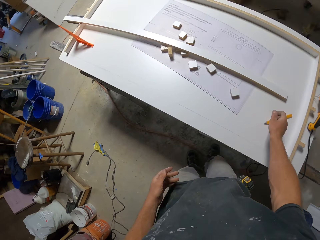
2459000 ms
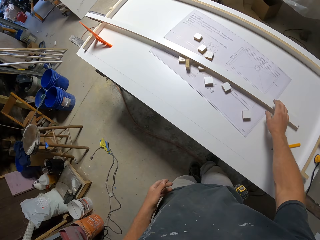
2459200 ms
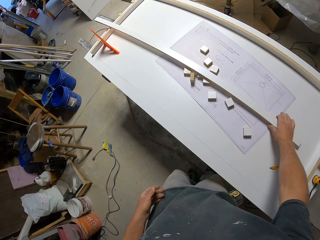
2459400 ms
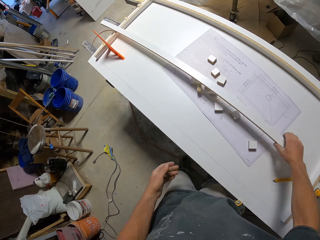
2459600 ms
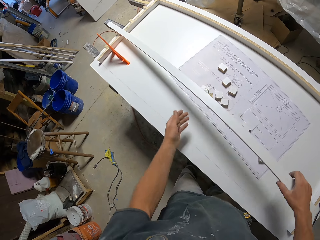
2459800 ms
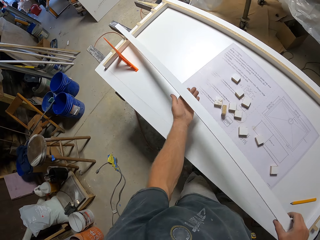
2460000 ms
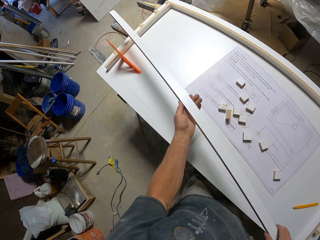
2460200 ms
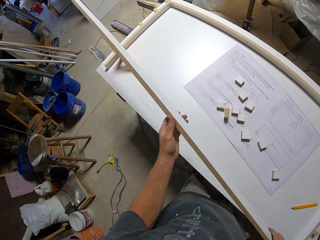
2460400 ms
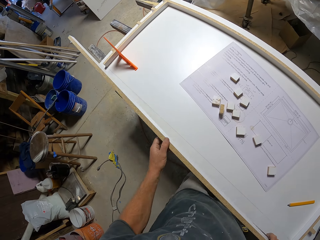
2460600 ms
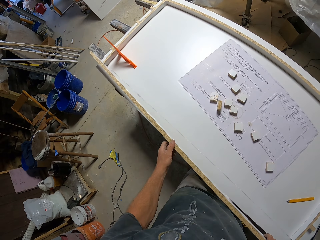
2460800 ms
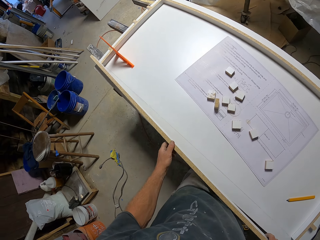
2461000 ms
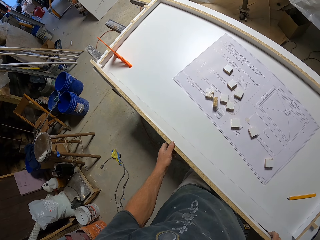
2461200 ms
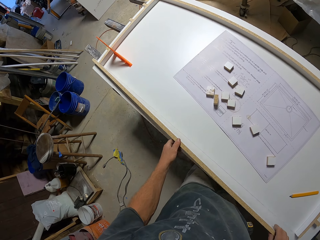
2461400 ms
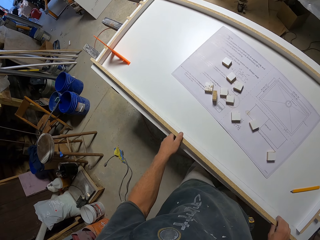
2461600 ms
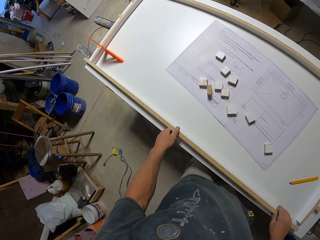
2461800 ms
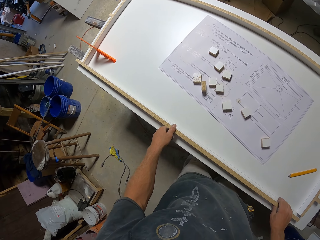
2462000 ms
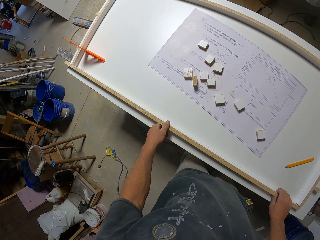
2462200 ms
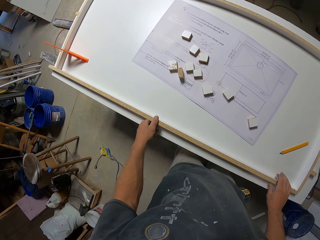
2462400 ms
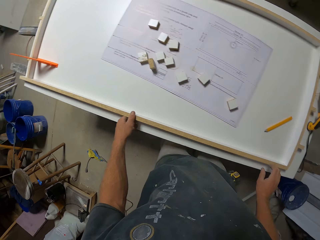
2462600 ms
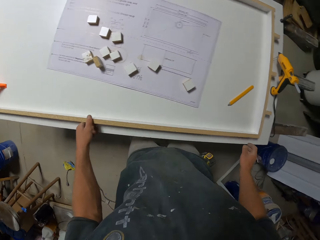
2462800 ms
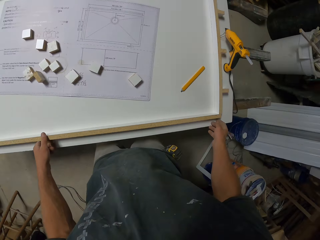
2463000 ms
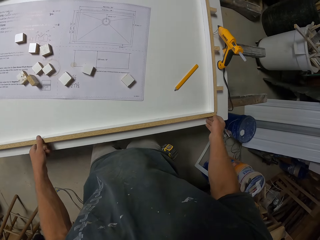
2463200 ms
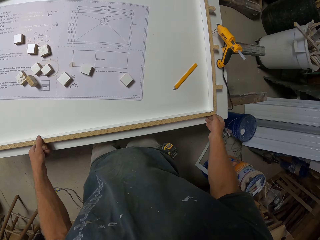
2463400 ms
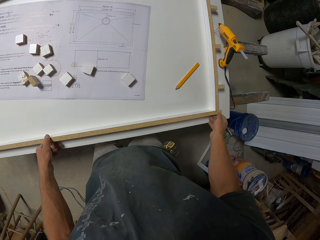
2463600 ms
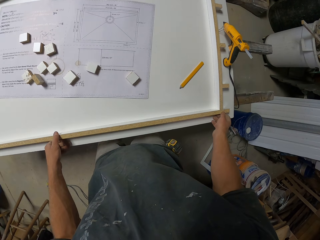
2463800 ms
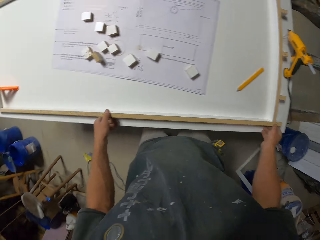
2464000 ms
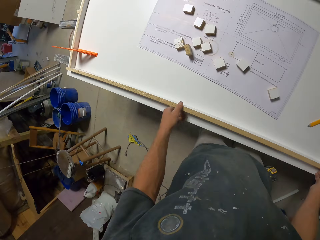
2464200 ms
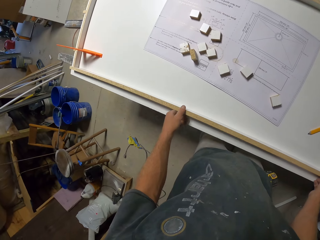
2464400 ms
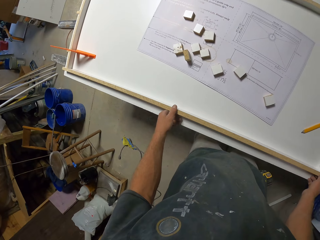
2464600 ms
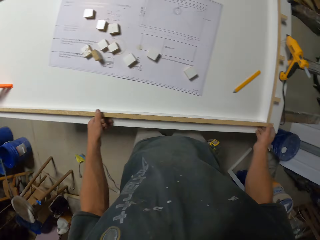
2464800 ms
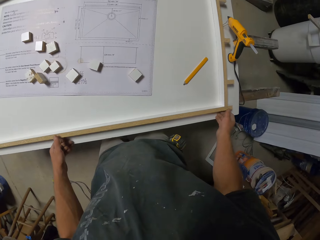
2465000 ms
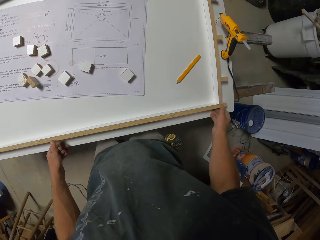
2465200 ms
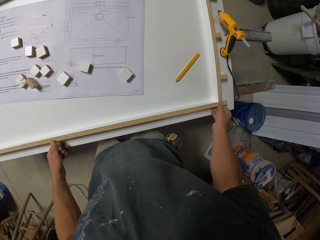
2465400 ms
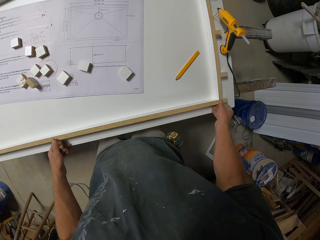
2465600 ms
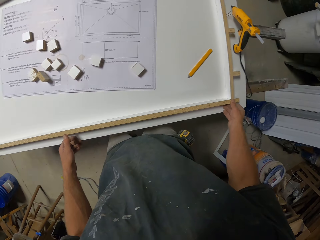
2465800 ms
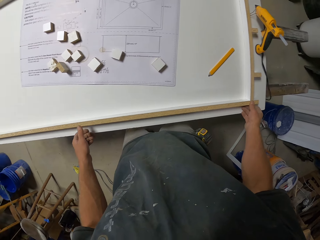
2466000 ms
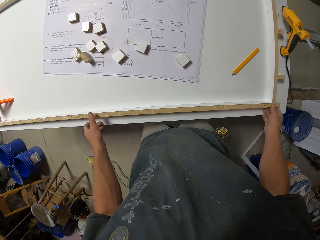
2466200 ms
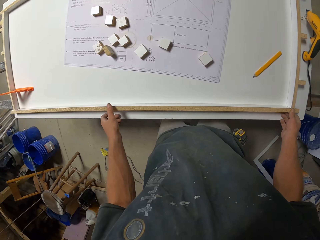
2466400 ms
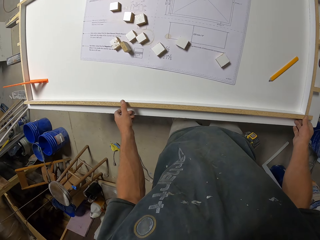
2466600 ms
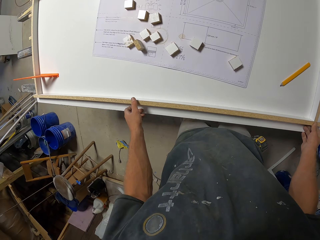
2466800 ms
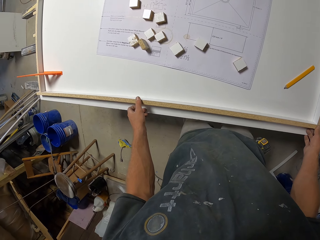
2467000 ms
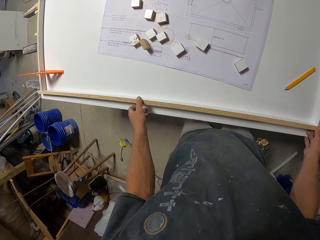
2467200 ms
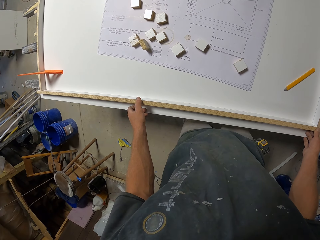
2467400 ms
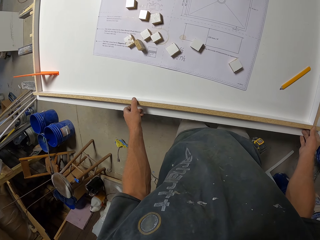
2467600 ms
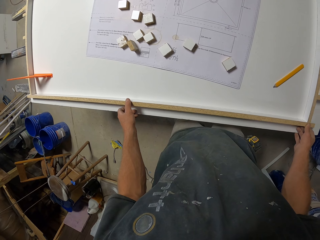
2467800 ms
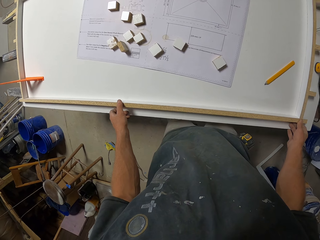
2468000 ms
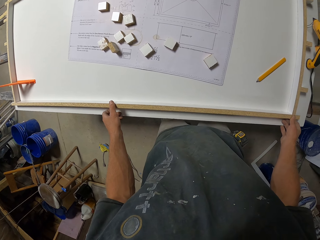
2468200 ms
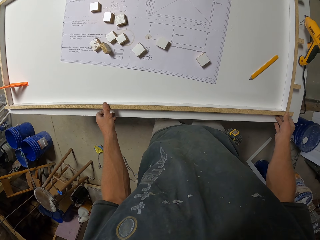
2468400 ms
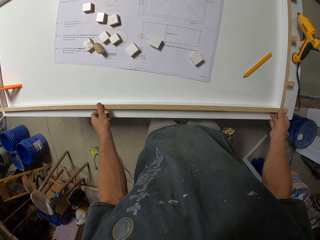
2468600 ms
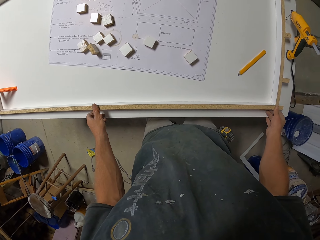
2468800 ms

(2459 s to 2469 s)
The camera wearer puts the pen on the work bench. They pick up the piece of wood and hold the piece of wood with the other hand. They put the piece of wood on the work bench.

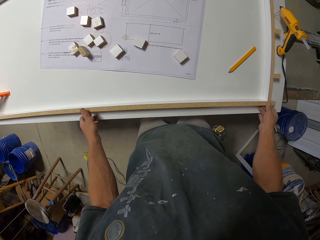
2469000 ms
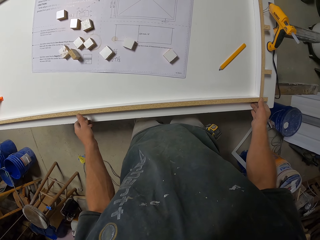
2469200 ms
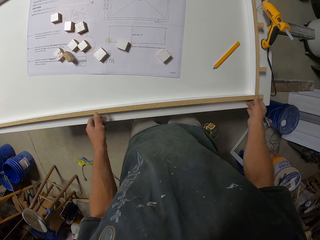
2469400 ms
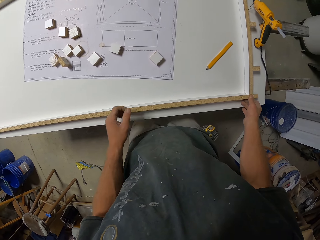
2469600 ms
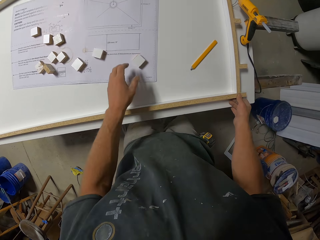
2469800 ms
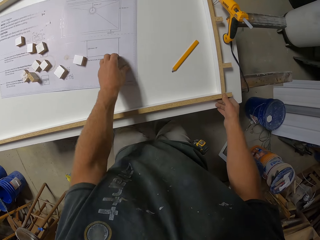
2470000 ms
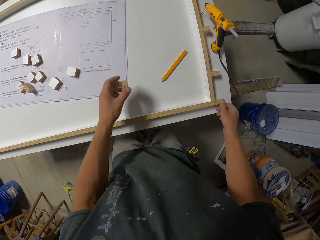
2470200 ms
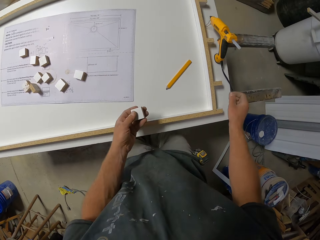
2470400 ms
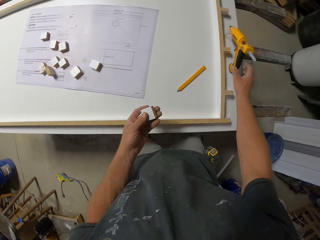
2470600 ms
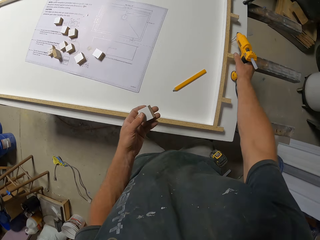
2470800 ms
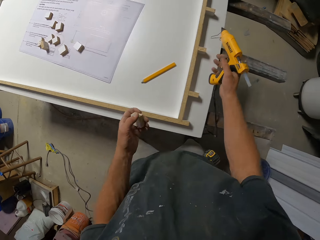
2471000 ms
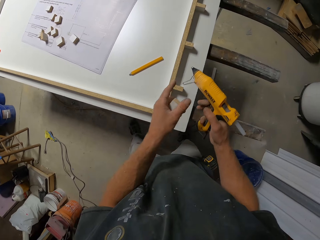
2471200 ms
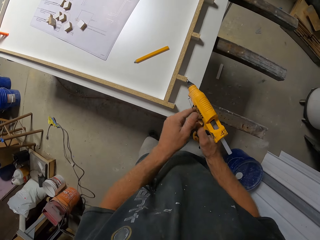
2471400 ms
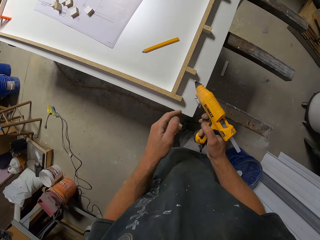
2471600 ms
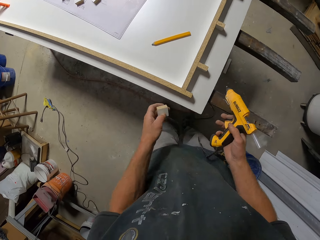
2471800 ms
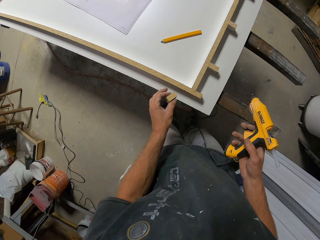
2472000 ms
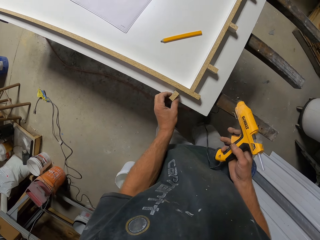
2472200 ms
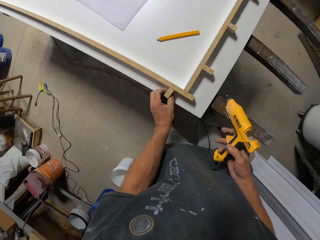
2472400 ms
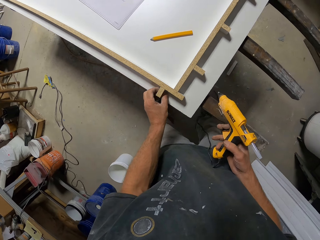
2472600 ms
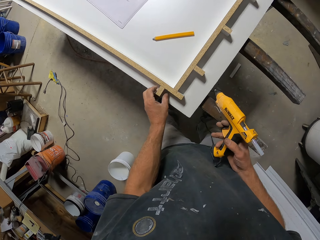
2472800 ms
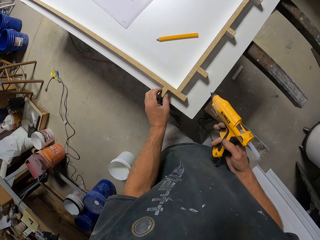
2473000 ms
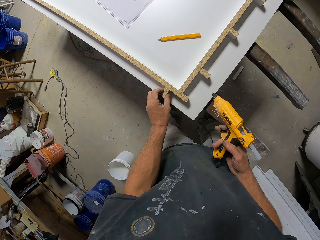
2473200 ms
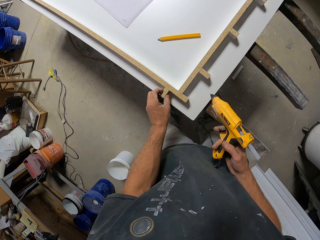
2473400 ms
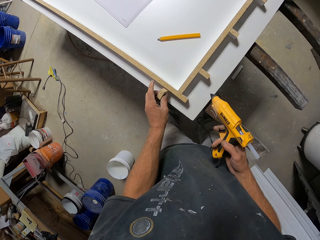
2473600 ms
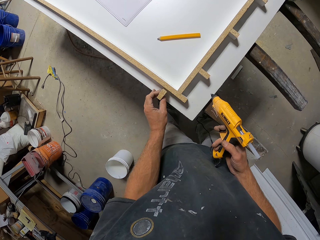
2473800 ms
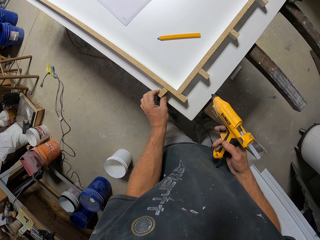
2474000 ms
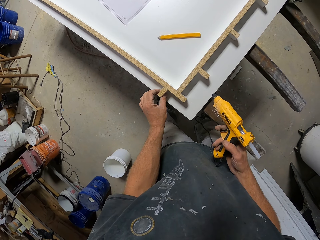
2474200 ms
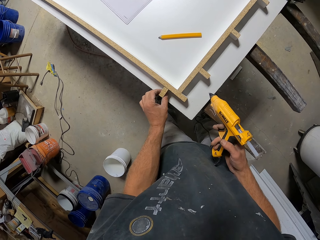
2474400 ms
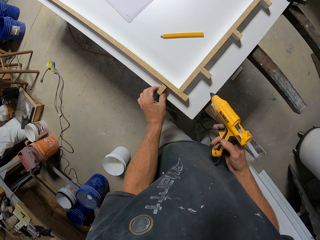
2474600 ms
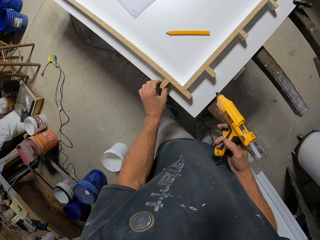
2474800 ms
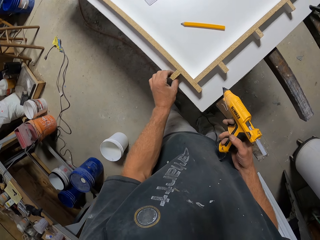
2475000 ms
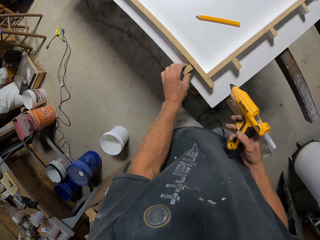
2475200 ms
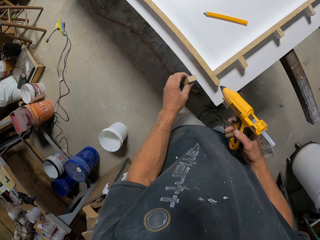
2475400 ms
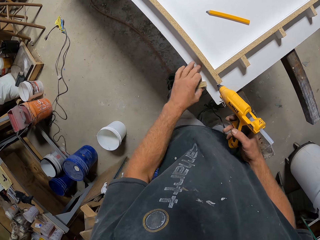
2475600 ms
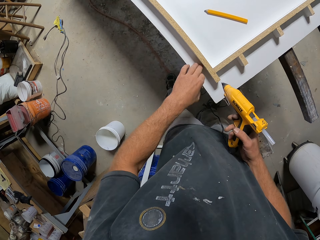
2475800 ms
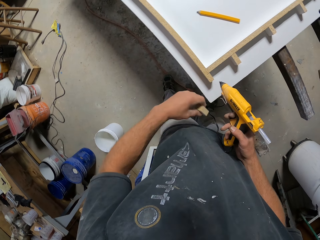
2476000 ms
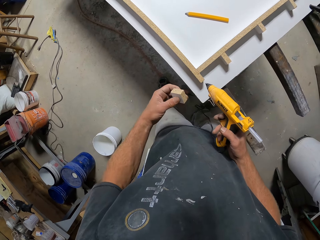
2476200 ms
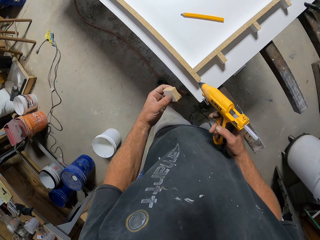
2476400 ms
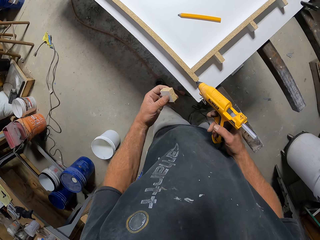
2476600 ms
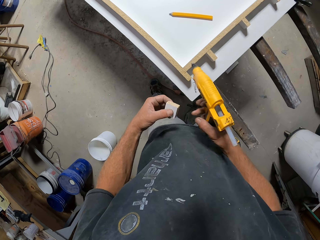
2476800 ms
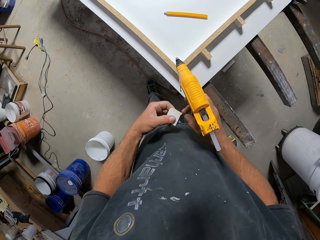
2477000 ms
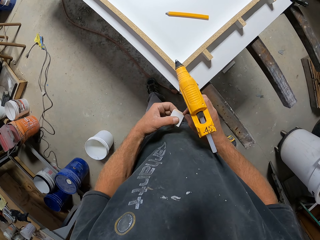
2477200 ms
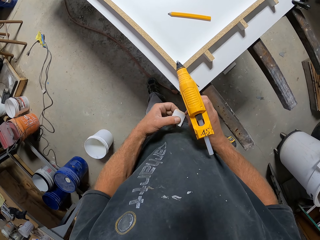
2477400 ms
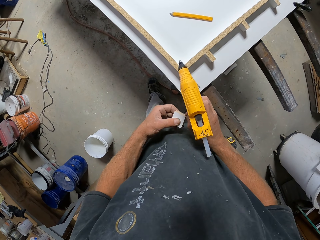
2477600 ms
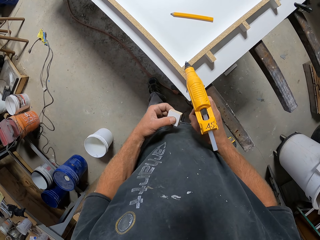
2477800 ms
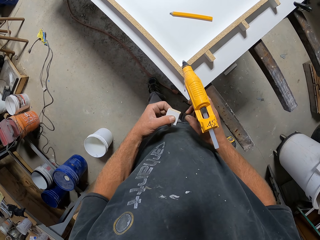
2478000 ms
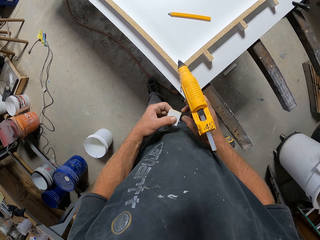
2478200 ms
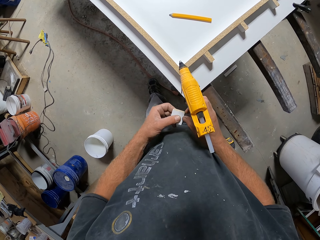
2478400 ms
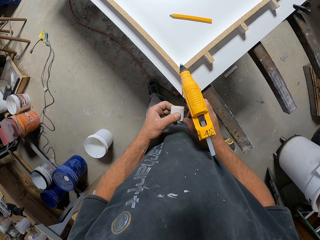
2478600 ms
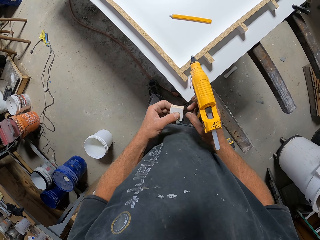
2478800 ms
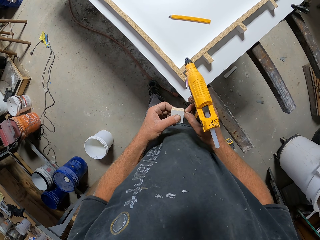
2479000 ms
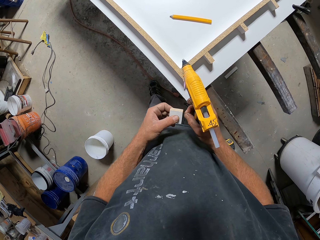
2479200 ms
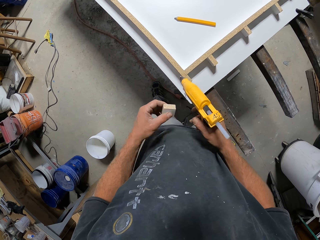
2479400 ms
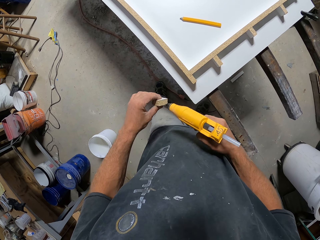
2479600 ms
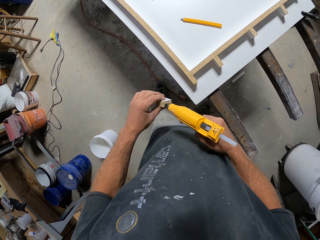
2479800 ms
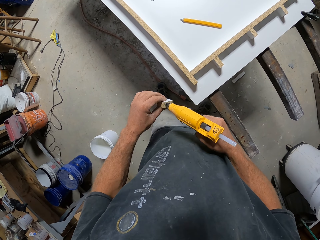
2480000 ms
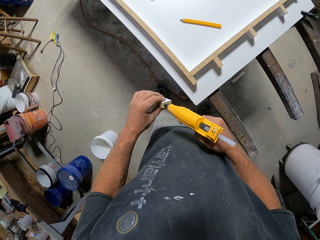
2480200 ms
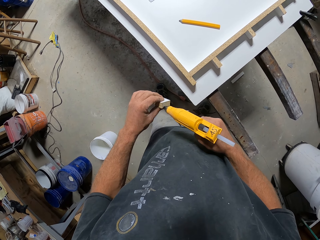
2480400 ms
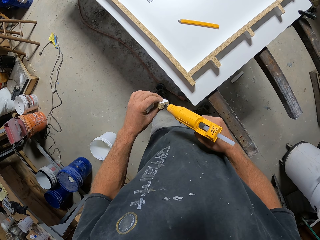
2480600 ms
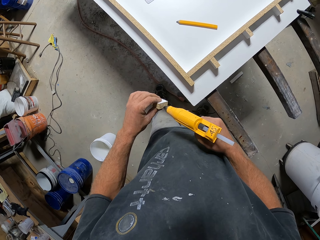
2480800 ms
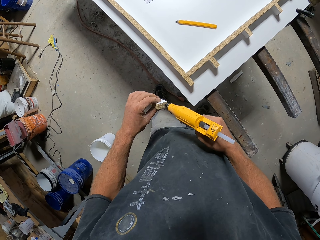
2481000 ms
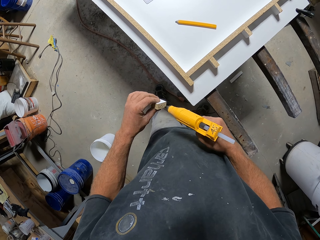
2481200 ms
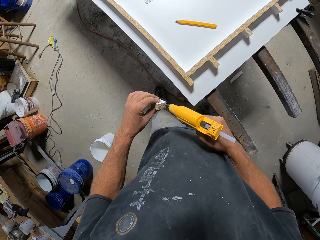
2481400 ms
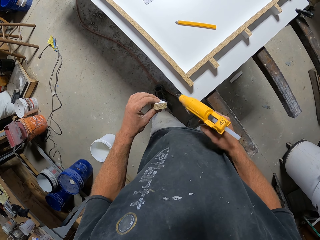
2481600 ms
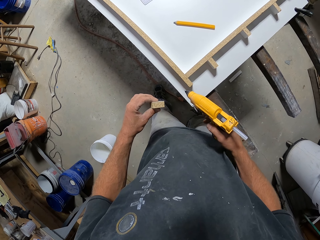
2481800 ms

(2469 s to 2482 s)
The camera wearer moves a hand away from the wood. They pick up a piece of wood. They move. They pick up the glue dispenser gun. They touch the glue dispenser gun with a finger. They put the piece of wood on the workbench. They move. They turn the piece of wood. They move the piece of wood. They remove the piece of wood from the workbench. They wipe the workbench. They pull the piece of wood. They pull the piece of wood again. They drop a wood particle. They apply glue on the piece of wood with the glue gun.
